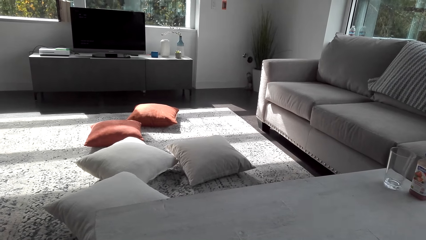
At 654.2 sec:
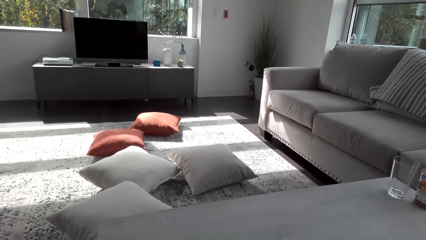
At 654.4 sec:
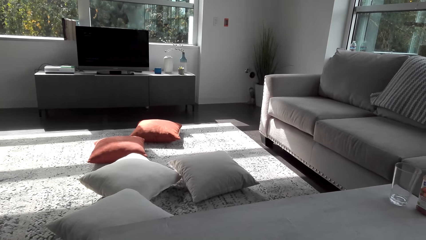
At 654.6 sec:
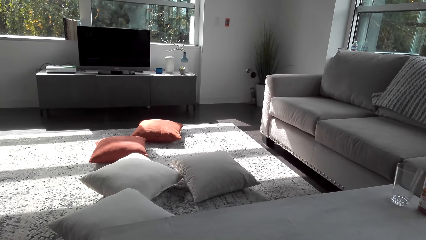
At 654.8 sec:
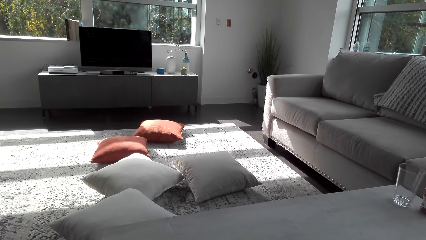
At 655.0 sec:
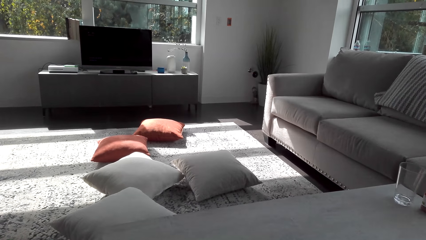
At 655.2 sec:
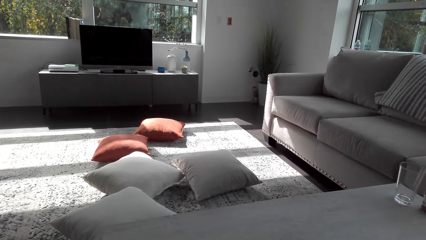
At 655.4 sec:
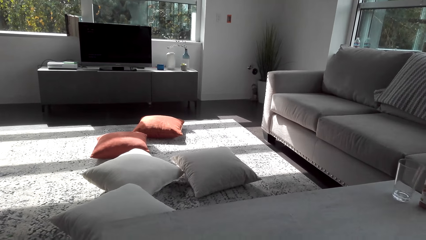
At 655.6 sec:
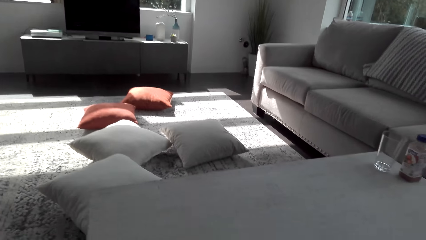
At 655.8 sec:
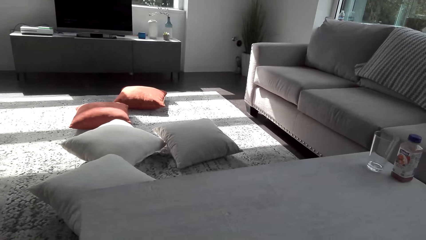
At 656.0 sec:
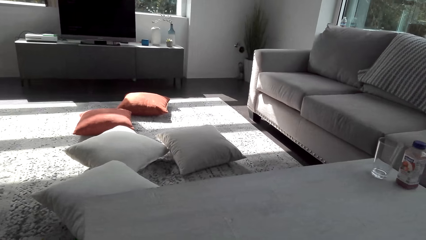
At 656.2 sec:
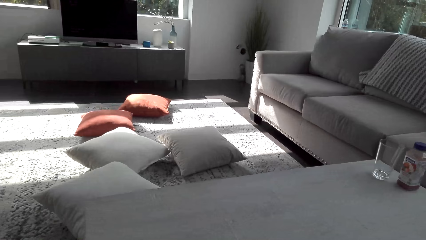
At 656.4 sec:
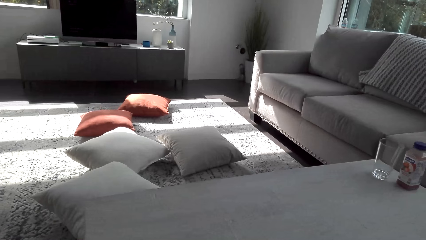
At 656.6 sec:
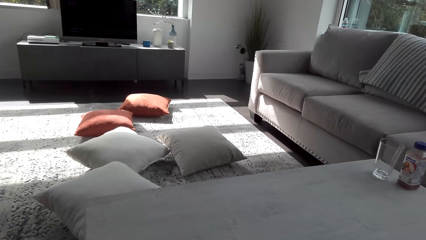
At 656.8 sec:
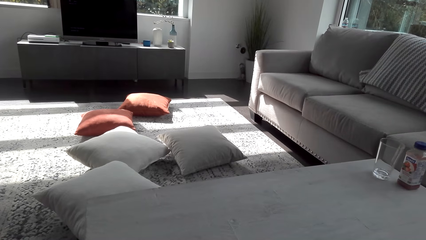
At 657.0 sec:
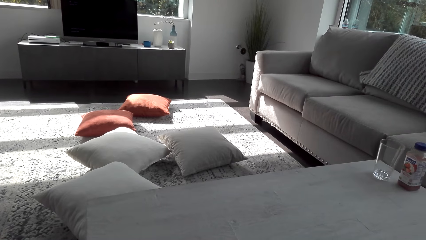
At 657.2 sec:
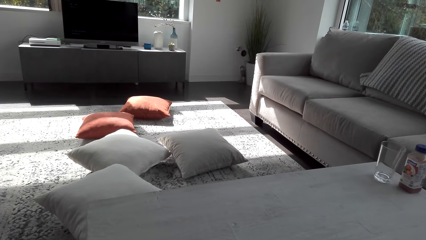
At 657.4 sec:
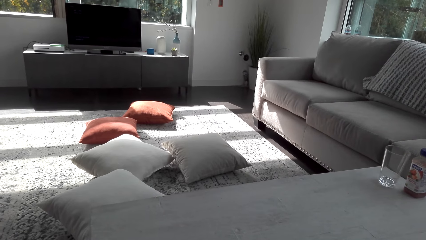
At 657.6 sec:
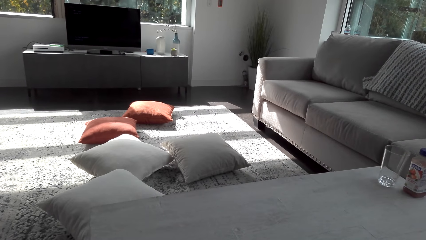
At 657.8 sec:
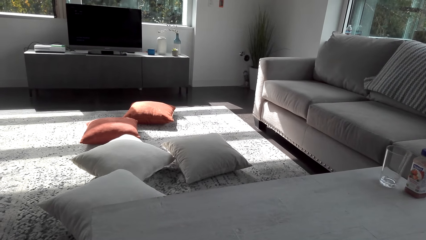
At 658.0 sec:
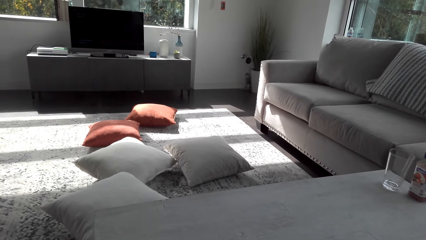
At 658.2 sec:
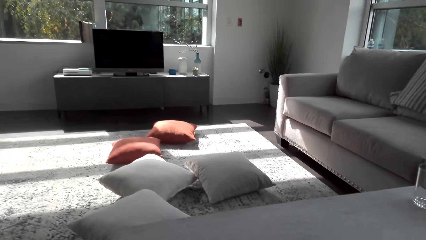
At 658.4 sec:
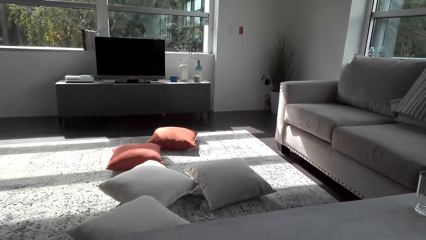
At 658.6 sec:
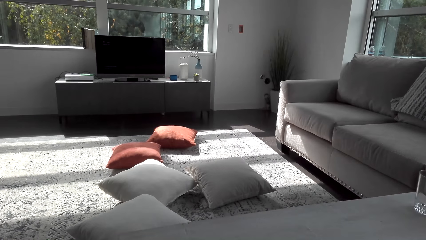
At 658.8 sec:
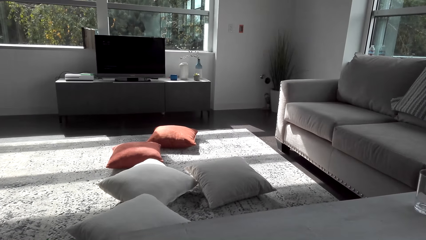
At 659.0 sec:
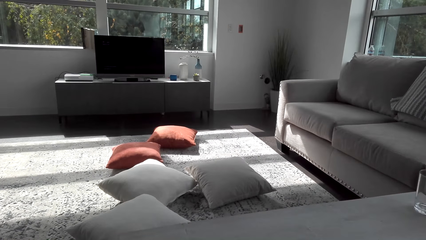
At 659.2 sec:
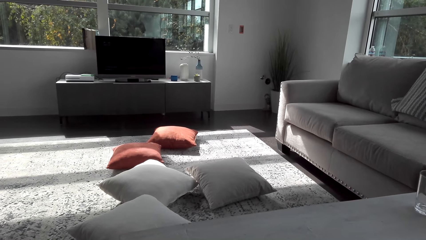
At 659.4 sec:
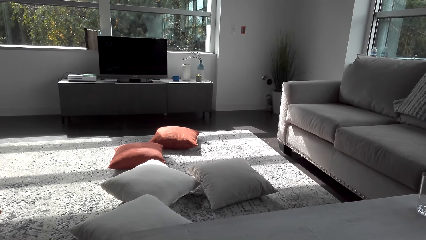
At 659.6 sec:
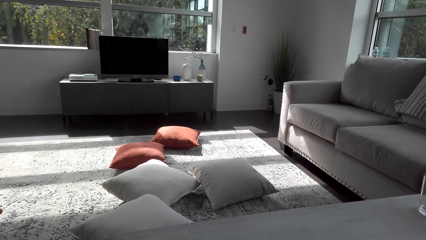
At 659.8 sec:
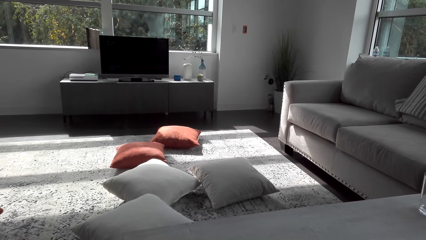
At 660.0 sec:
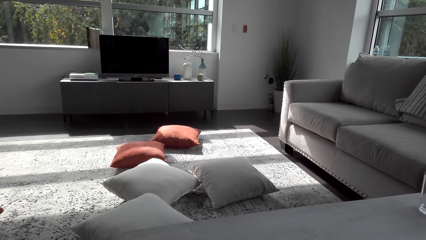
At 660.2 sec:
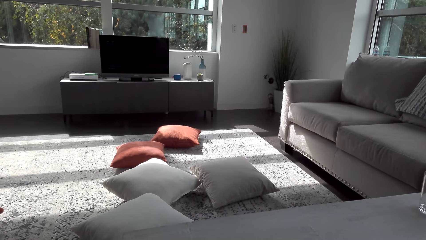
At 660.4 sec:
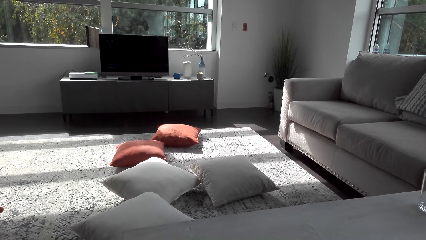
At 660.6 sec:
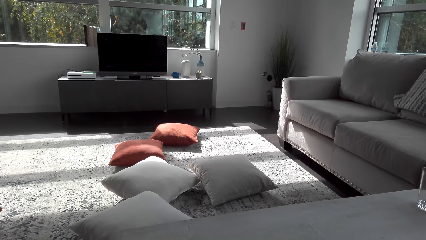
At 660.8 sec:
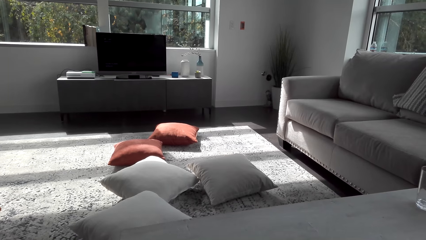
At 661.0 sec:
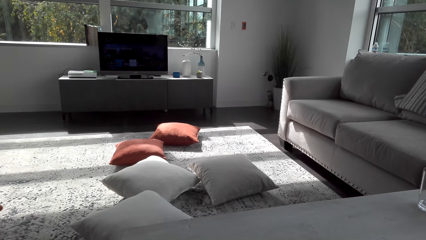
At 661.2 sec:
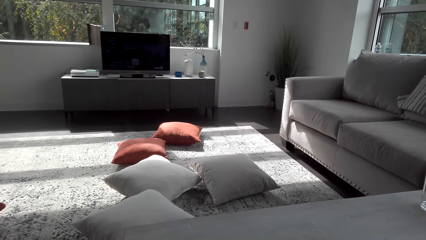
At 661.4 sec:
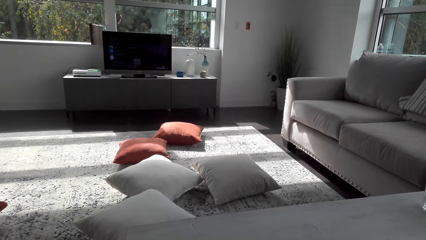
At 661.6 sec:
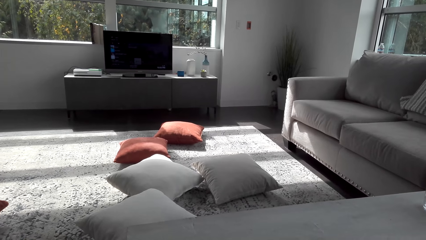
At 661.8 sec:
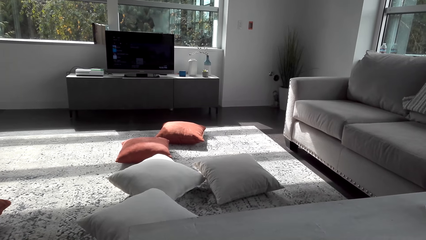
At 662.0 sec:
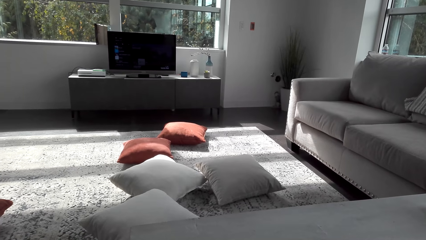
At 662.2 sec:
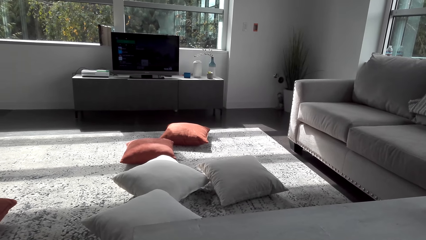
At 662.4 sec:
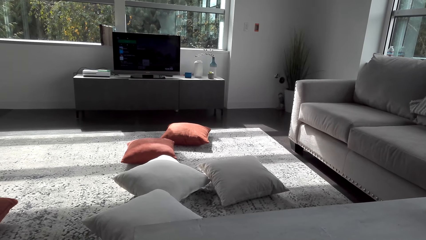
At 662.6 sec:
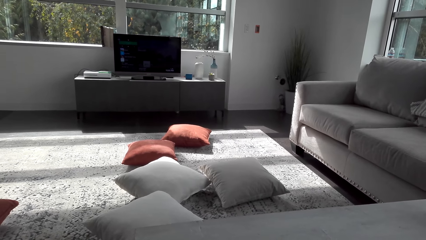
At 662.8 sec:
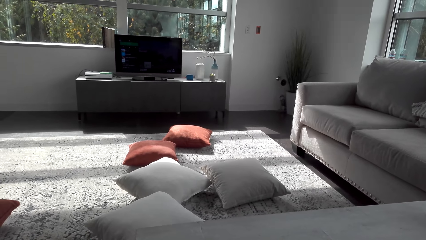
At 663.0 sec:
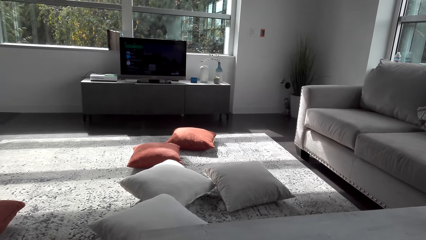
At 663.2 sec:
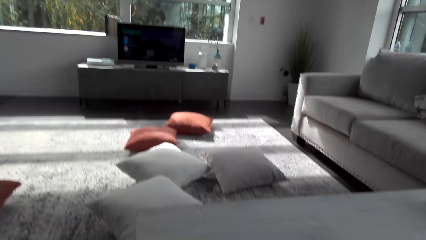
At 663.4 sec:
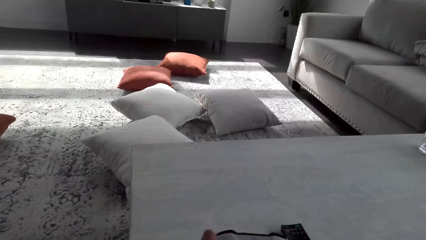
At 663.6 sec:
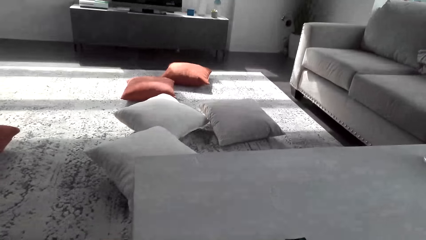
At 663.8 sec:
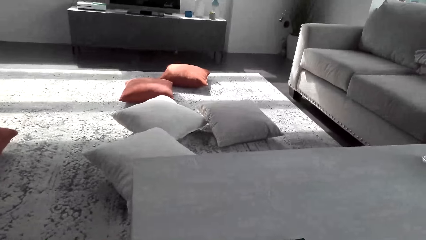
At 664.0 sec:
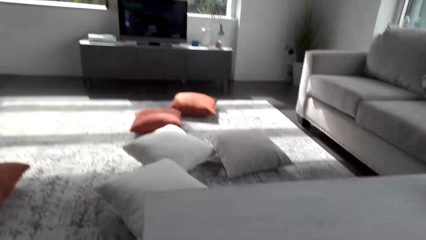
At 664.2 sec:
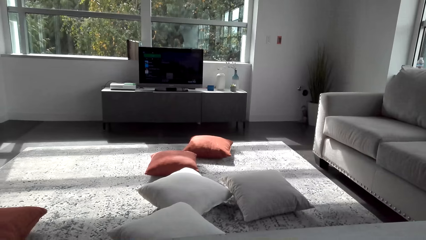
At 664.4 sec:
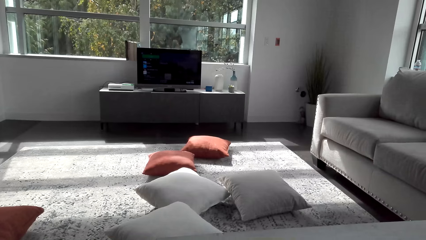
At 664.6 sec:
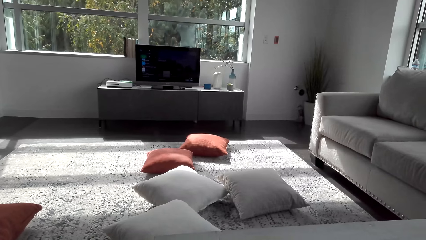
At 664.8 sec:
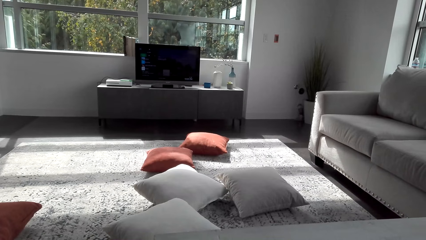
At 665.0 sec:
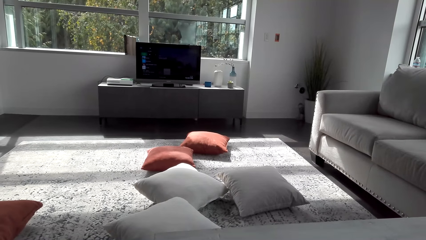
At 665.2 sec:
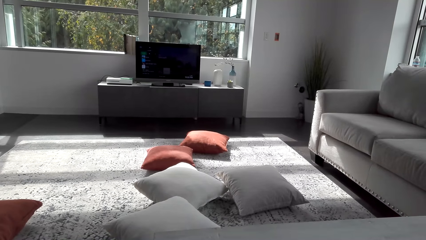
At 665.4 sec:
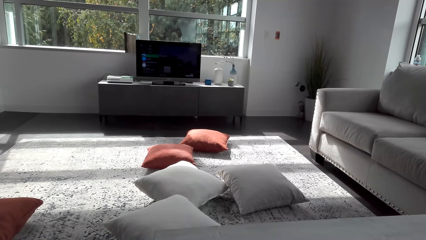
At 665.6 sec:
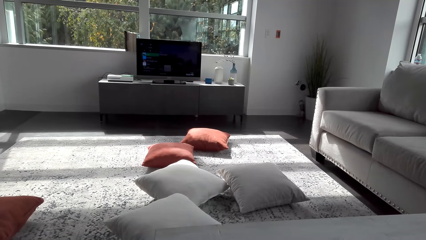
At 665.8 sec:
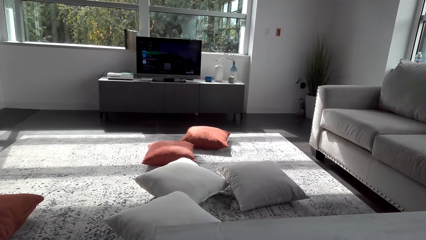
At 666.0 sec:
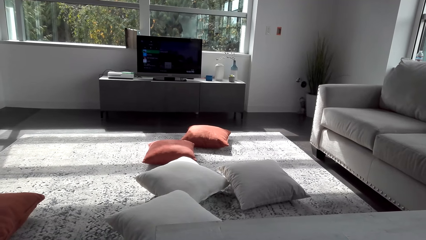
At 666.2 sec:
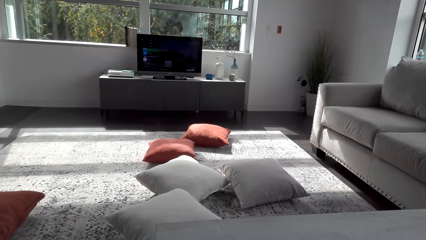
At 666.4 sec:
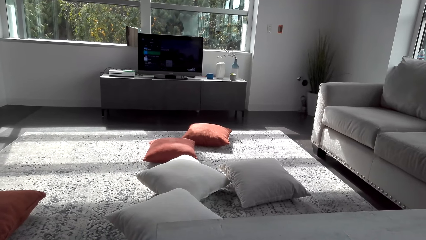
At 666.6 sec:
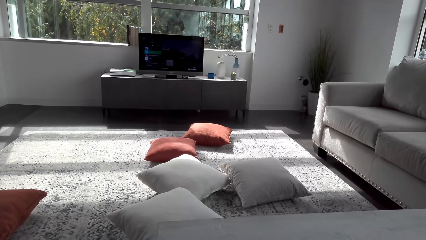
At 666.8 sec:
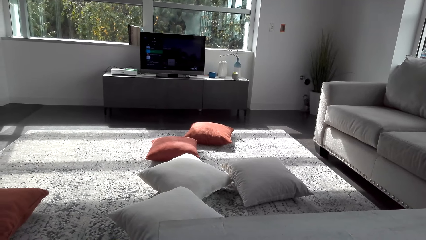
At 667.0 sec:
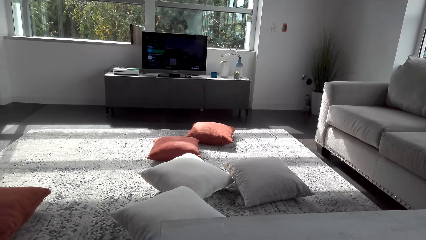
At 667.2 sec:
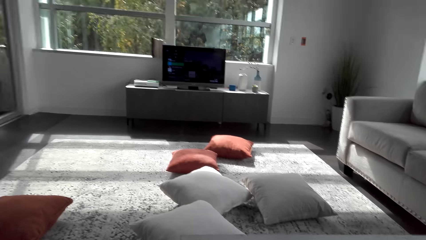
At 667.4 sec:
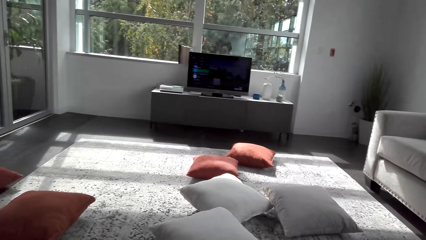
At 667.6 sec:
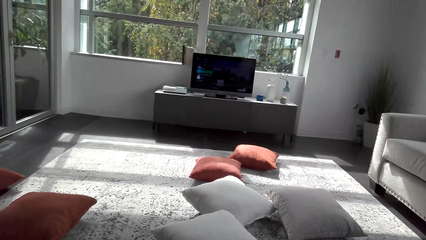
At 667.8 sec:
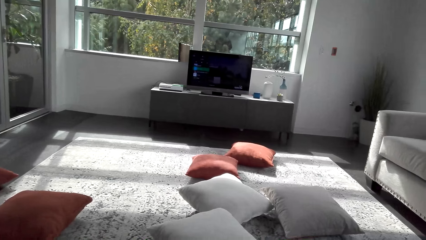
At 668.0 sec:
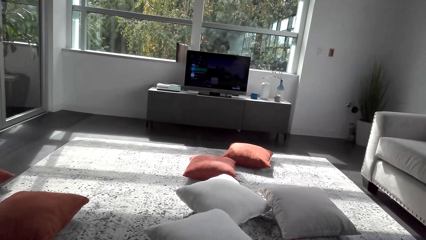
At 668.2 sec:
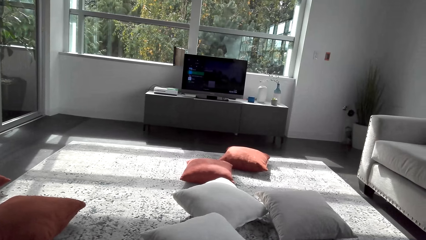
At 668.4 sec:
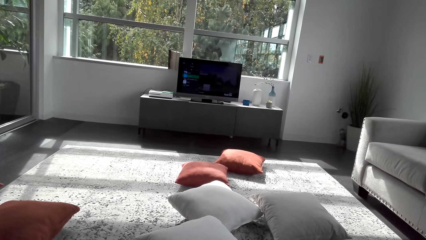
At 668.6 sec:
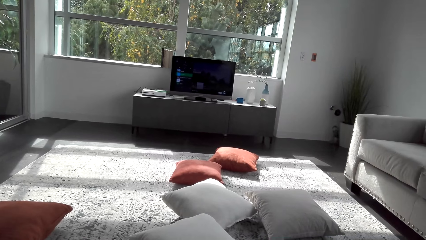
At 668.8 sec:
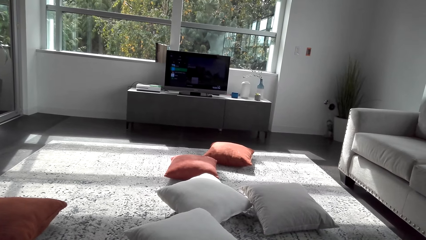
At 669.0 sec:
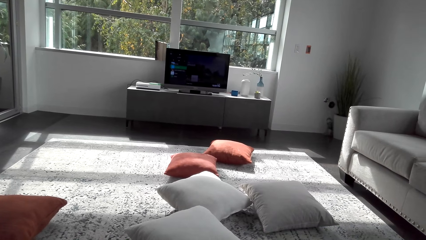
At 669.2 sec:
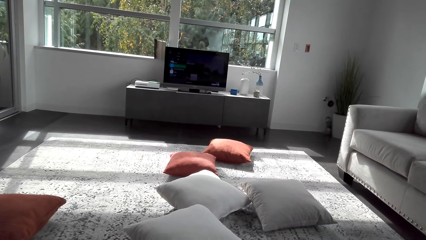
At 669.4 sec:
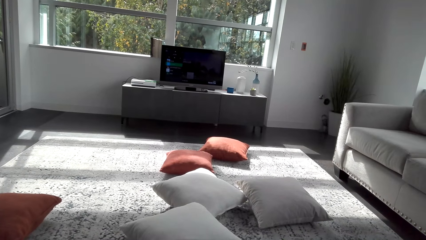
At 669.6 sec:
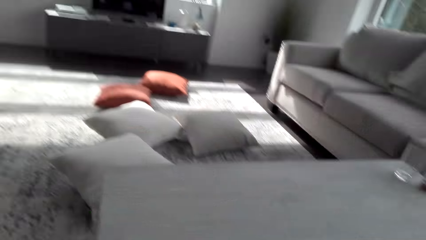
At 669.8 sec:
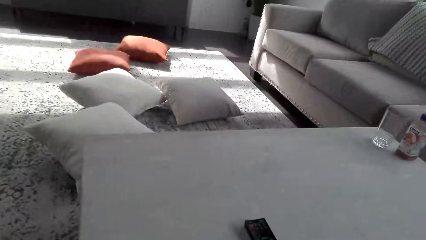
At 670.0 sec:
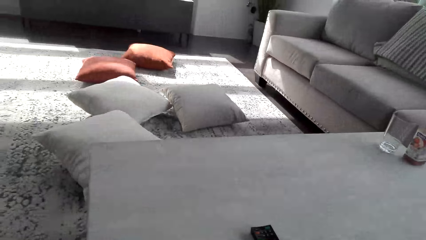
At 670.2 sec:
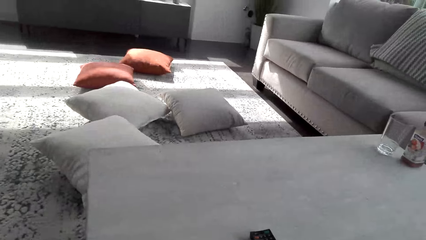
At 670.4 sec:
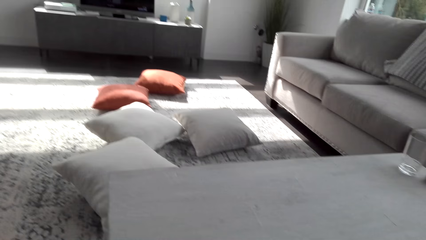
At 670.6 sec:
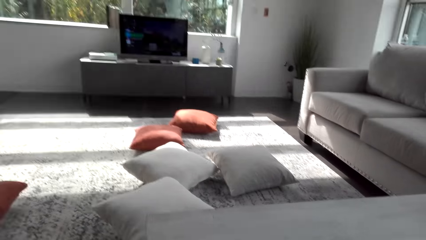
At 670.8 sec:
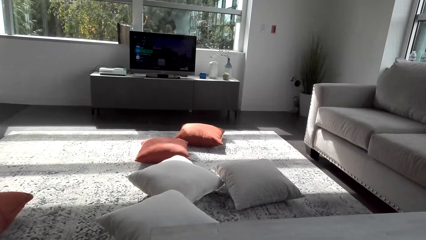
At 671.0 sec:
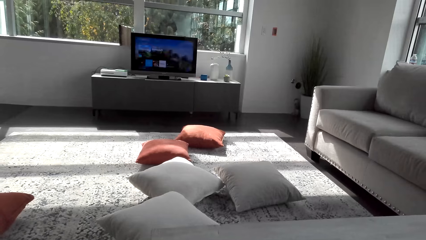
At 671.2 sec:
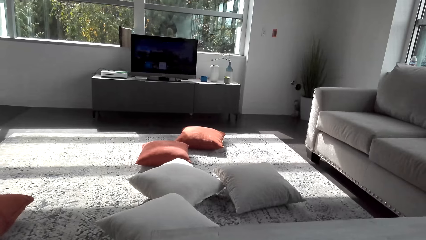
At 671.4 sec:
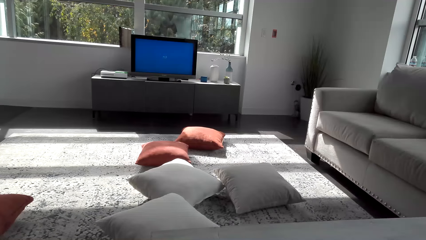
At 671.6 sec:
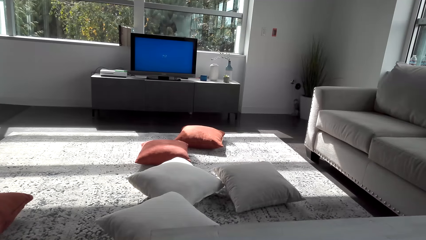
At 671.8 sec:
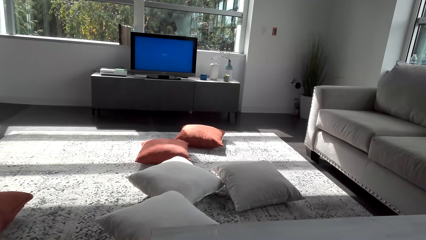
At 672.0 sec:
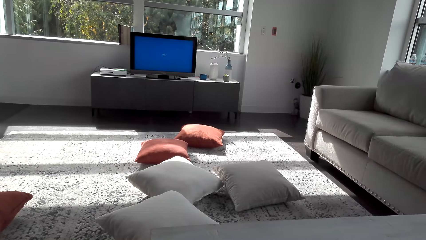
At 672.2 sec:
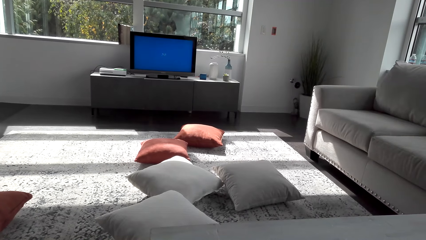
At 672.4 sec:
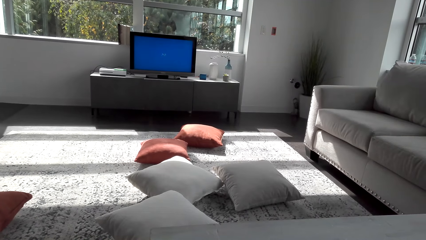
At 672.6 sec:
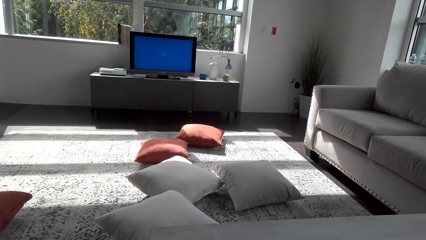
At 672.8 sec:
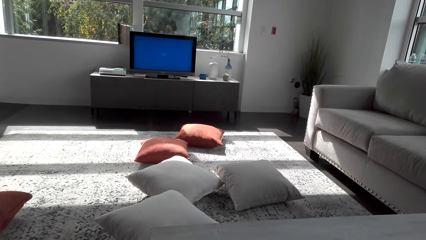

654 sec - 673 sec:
The camera wearer watches television. They operate the remote.
